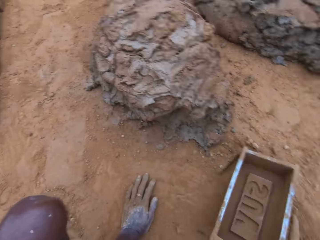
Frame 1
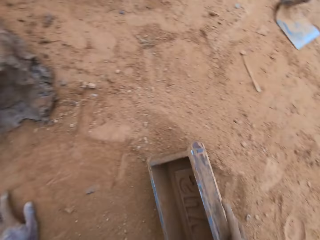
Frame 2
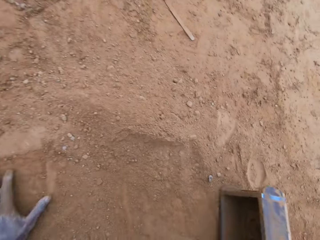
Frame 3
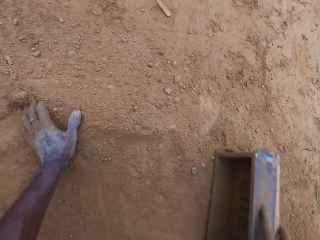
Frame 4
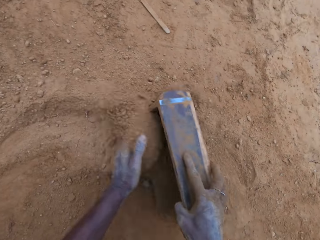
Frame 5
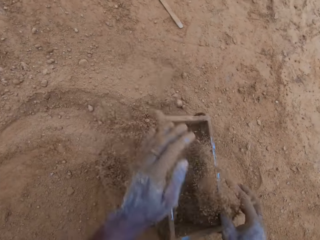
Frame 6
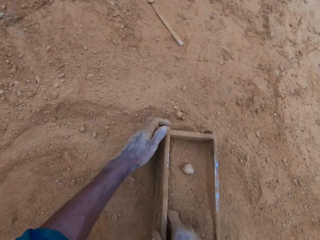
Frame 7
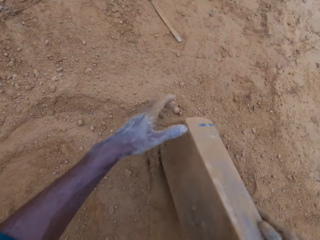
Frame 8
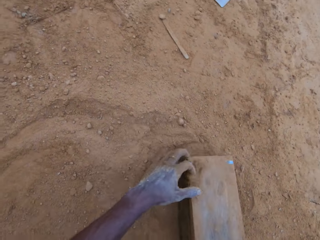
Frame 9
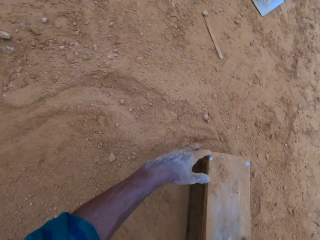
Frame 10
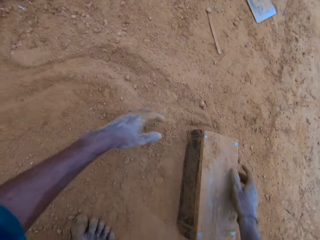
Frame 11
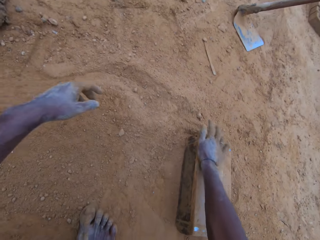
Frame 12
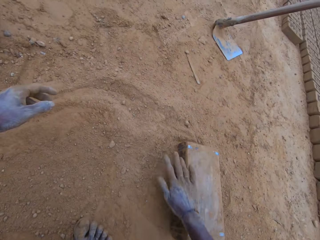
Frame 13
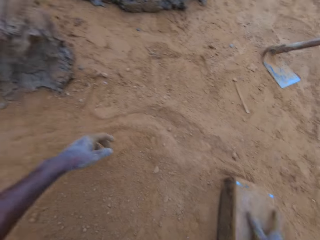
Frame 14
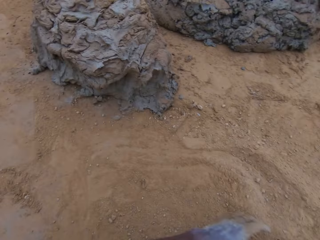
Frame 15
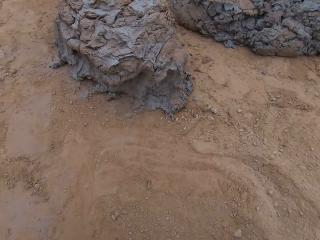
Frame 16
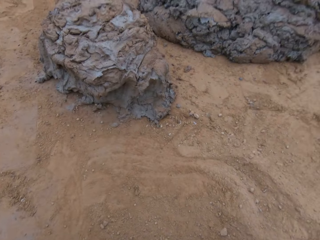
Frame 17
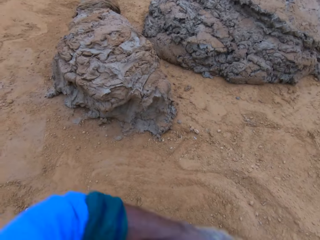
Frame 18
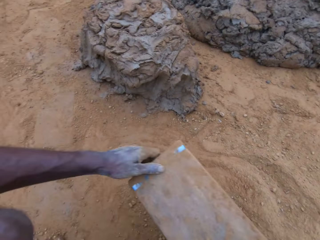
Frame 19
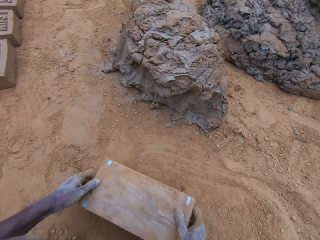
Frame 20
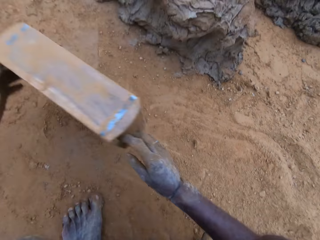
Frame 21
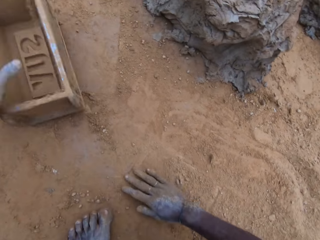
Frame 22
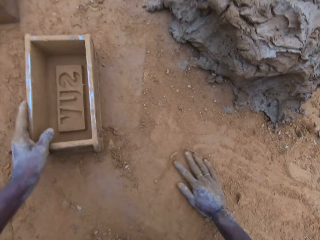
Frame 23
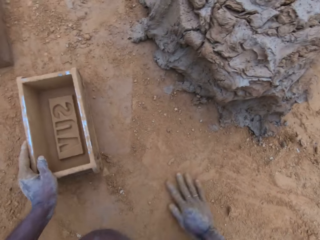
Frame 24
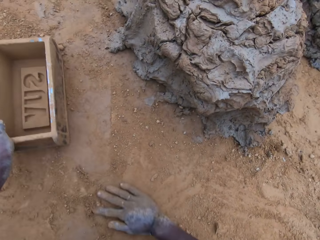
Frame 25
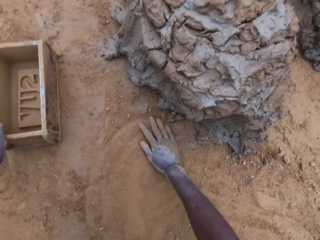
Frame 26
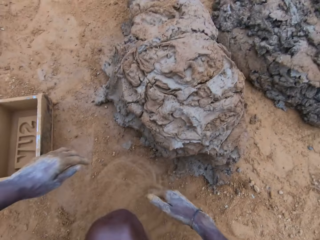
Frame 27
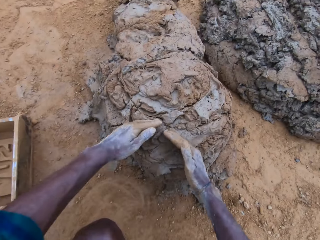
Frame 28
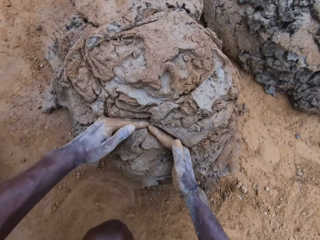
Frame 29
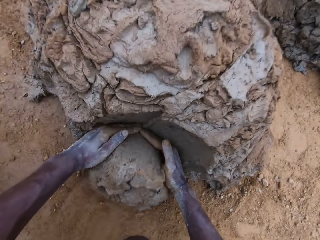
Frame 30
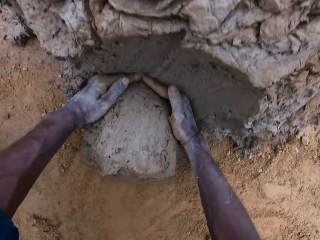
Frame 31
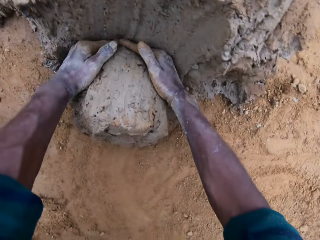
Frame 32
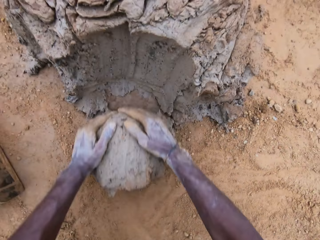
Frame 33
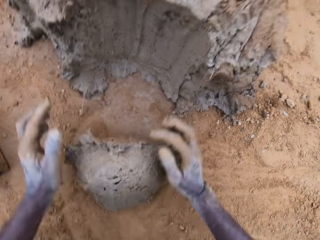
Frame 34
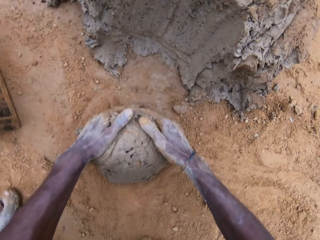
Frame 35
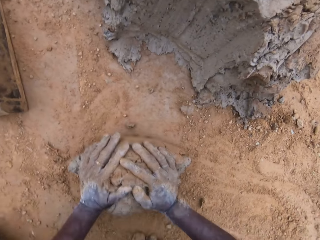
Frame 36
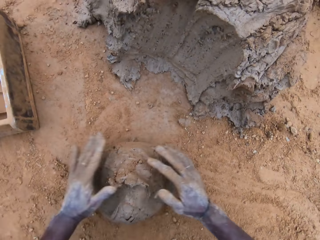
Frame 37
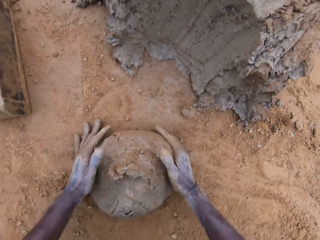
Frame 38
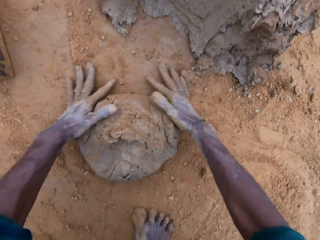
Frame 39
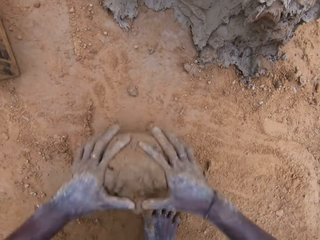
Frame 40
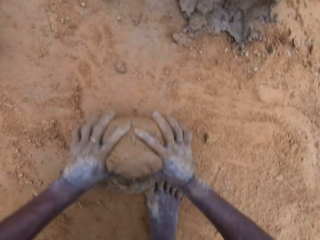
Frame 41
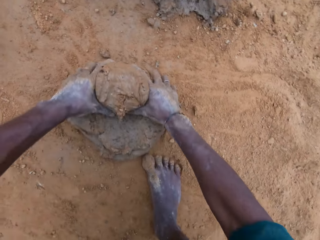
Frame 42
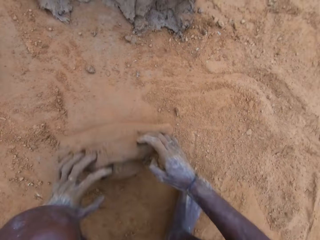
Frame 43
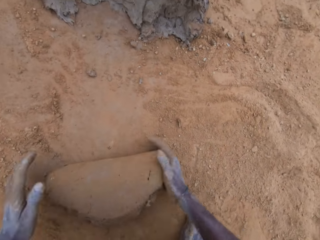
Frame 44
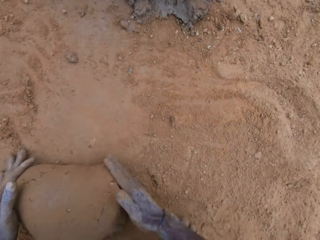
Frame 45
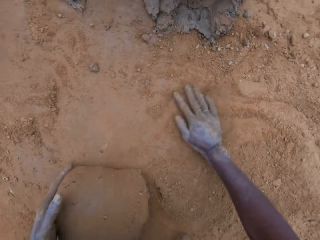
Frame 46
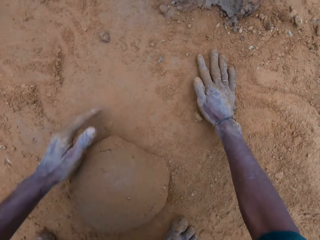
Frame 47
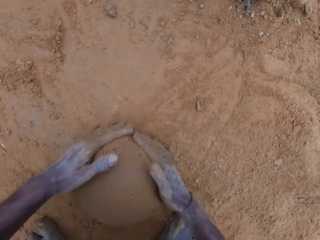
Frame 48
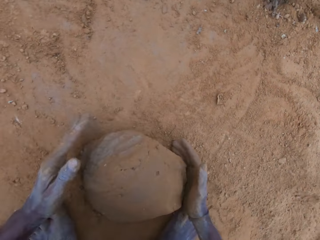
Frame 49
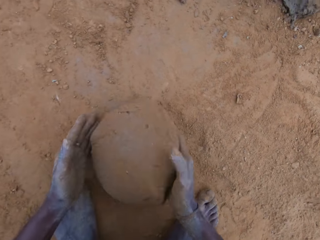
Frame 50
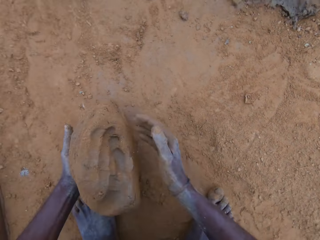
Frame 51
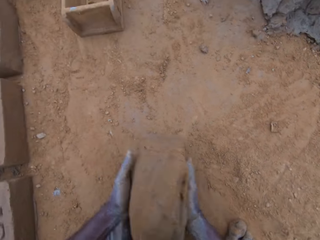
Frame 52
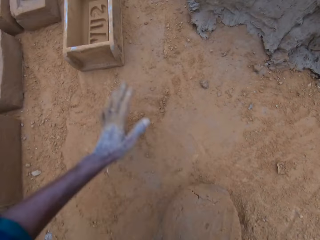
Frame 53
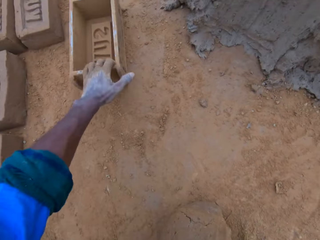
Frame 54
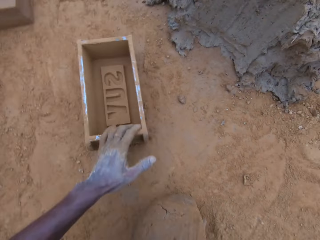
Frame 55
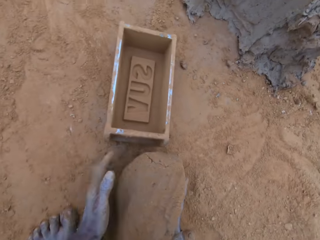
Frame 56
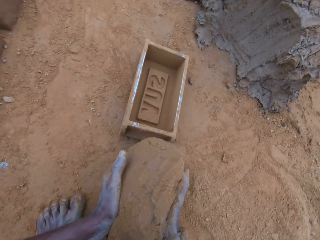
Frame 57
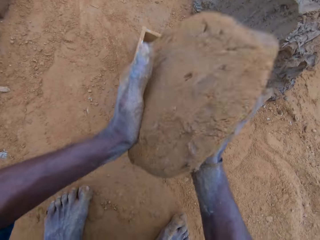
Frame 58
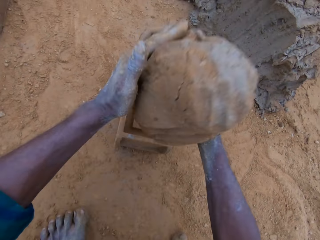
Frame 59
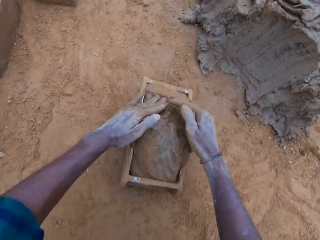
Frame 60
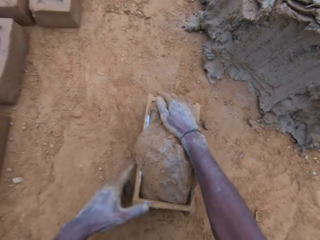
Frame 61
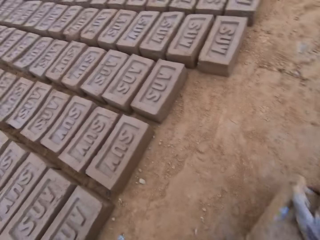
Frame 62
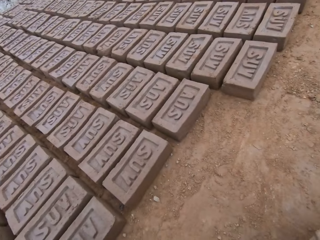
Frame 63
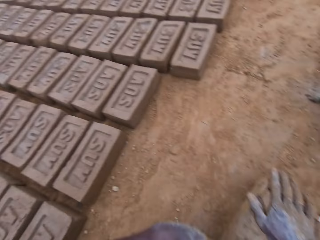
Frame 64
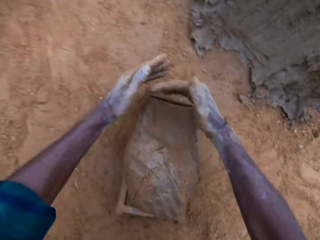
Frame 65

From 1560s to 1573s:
The camera wearer puts a hand on something and looks around the brick site. He puts sand into the mold block or brickmould. He scoops the sand and pours the sand from the brickmould. He moves the brickmould with hands and puts down the brickmould. He rubs his hand on the ground. He cuts the mortar with his hand. He scoops clay with hands. He mixes the mortar with sand on the ground. He rolls the clay with hands and puts a hand on the sand. He picks the clay with hands. He moves the brickmould. He puts down the clay in the brickmould.

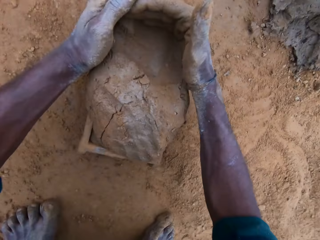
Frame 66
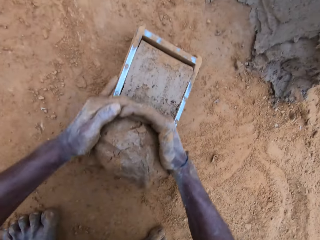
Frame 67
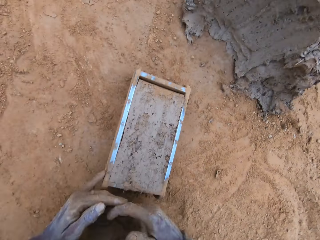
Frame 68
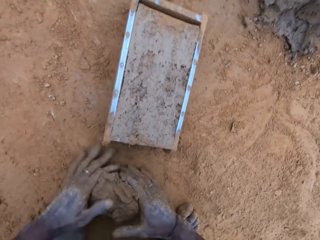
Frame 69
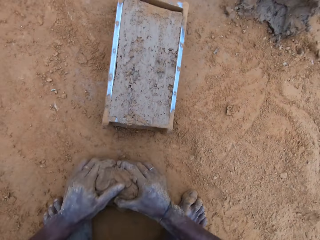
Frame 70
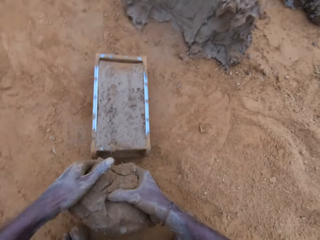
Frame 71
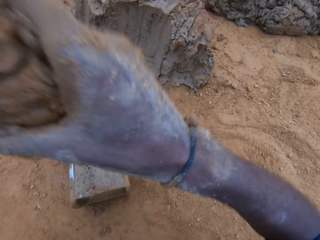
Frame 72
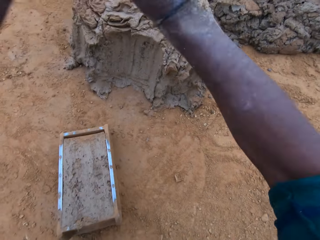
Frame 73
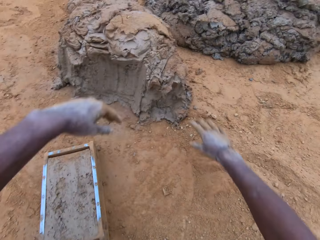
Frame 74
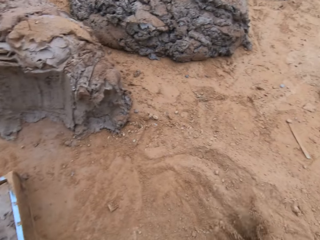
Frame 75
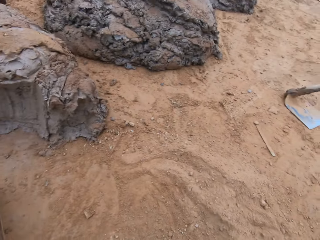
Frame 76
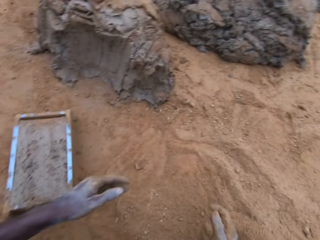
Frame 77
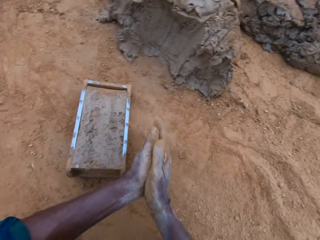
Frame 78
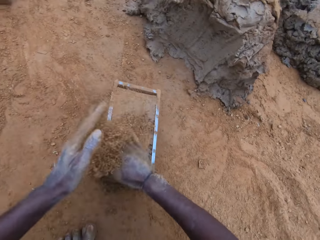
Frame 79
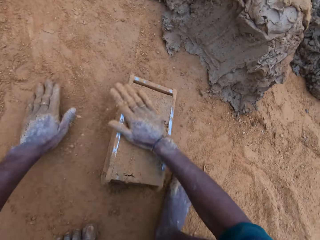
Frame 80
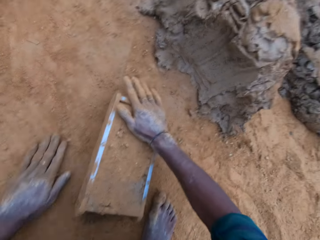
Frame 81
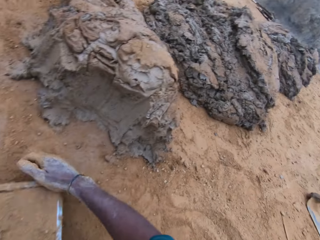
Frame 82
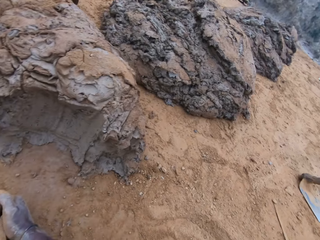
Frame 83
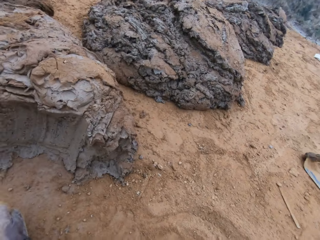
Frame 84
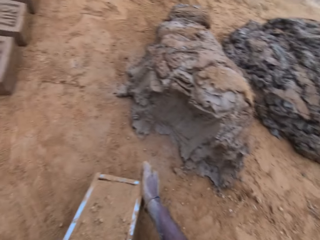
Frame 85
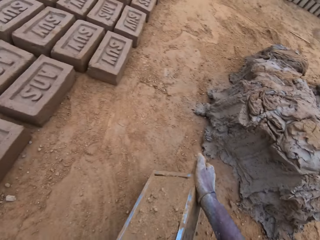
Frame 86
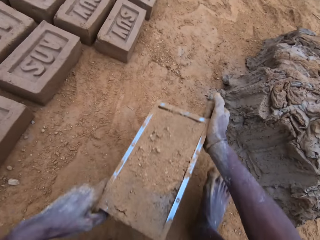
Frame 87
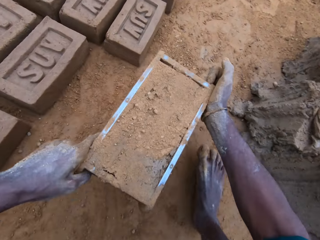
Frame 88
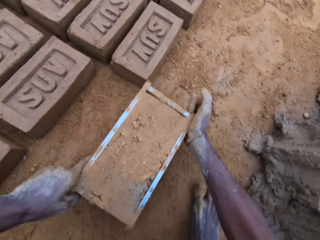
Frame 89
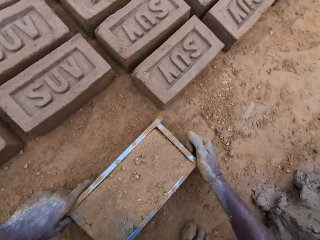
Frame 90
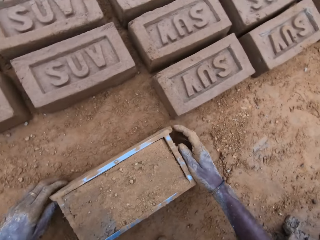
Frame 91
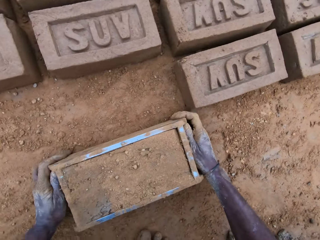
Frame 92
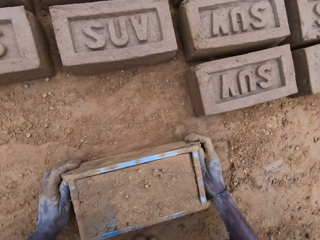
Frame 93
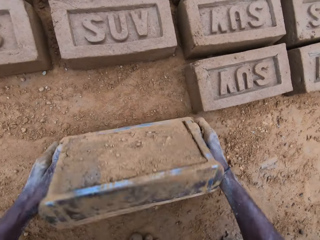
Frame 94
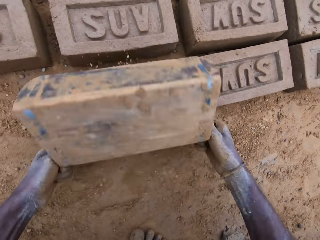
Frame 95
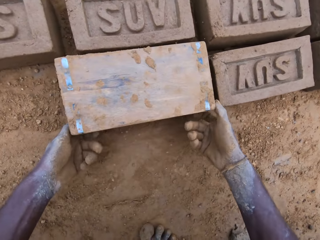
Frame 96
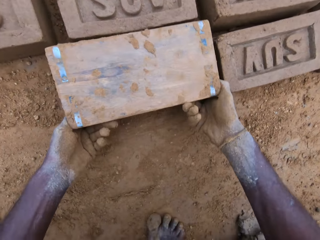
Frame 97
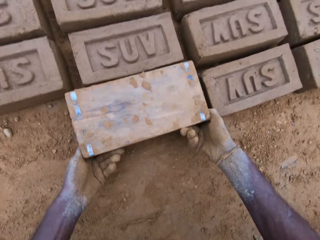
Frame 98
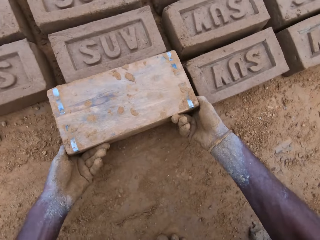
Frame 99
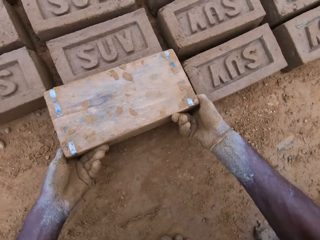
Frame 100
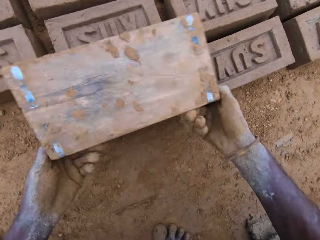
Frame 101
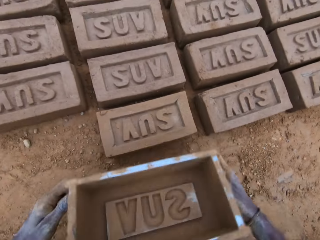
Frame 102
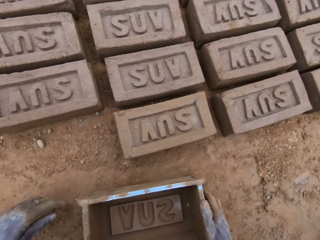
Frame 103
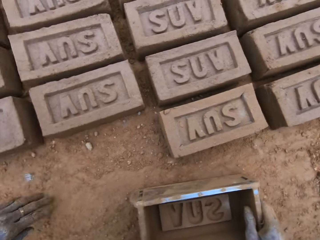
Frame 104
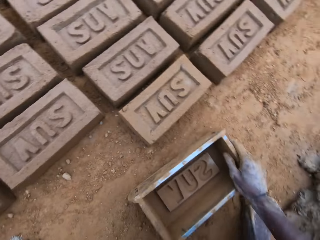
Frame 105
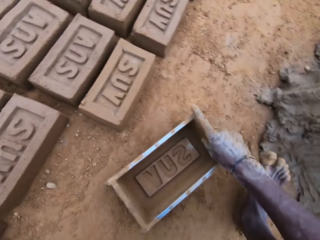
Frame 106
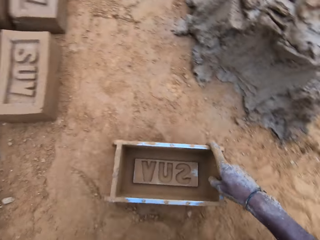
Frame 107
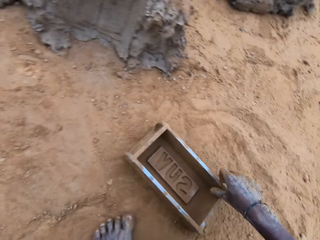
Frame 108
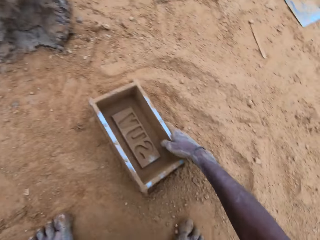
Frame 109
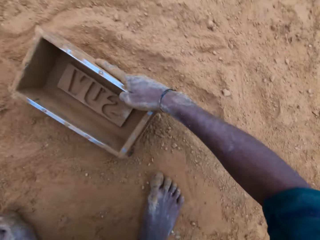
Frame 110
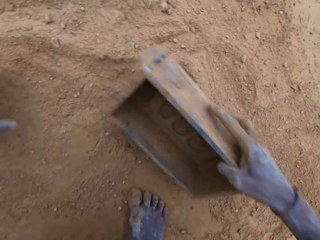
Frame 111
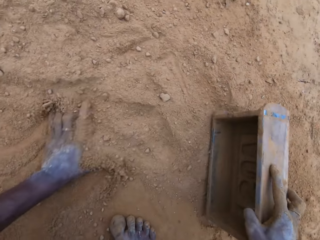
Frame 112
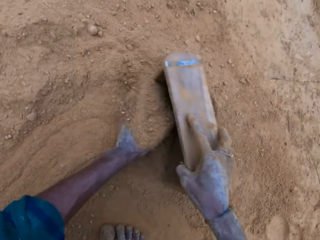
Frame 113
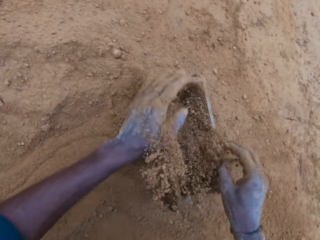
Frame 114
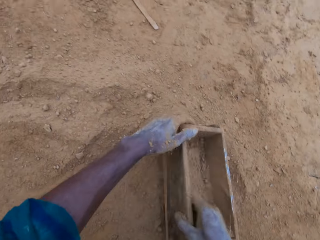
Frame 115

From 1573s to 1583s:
The camera wearer cuts out of the mortar. They scoop clay with hands. They carry the mortar from the ground. They pick the clay with hands. They throw the cut out mortar to the rest with hands. They pour sand on the mortar. They move a hand in the clay in a brickmould or block mold. They pick the brickmould with hands. They carry the block mold. They put down the brickmould. They turn the block mold upside down with hands. They remove the block mold from the mortar. They flip up the brickmould with hands and put down the brickmould. They move the brickmould with a hand.
